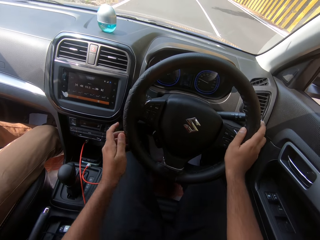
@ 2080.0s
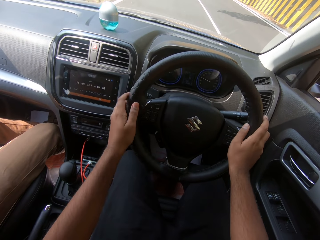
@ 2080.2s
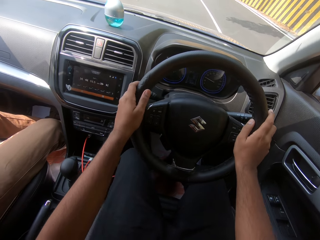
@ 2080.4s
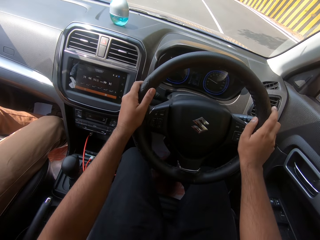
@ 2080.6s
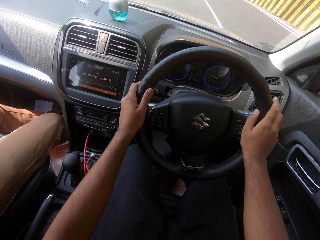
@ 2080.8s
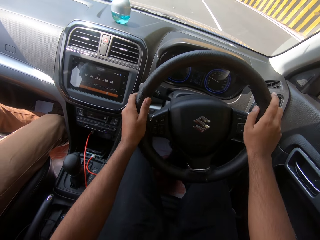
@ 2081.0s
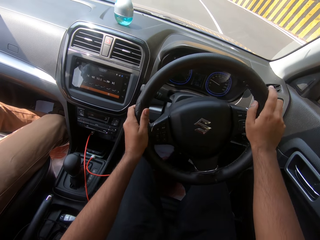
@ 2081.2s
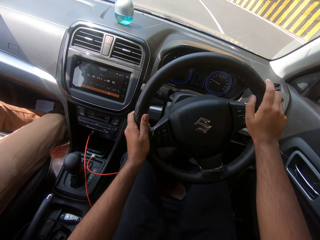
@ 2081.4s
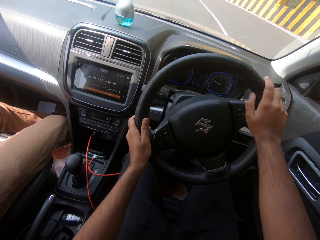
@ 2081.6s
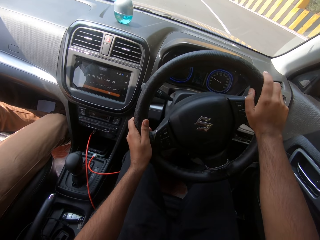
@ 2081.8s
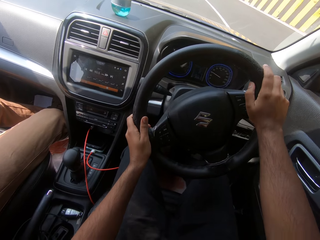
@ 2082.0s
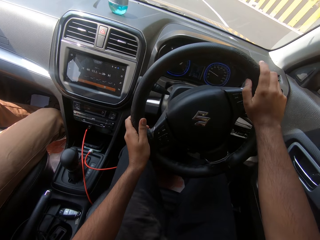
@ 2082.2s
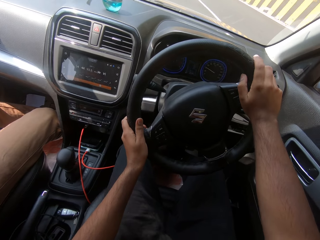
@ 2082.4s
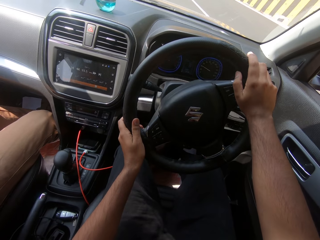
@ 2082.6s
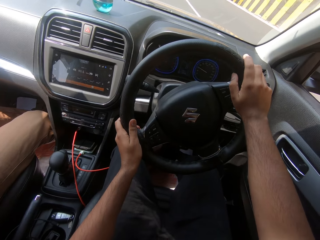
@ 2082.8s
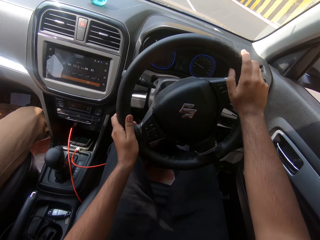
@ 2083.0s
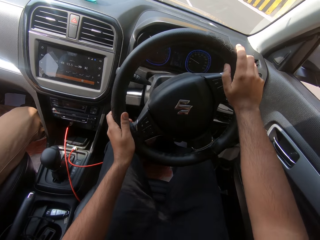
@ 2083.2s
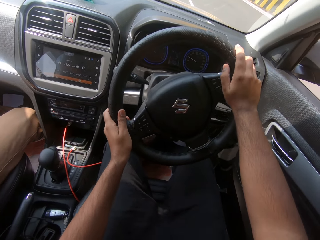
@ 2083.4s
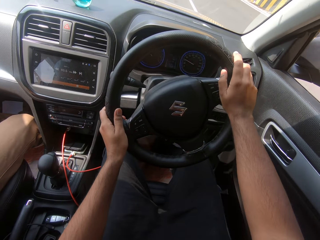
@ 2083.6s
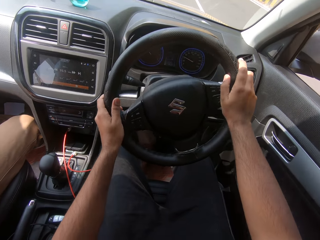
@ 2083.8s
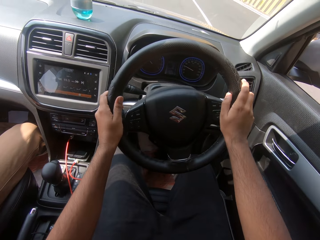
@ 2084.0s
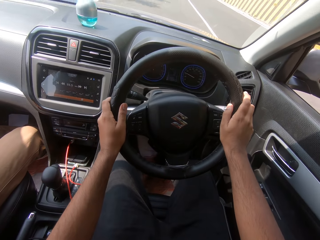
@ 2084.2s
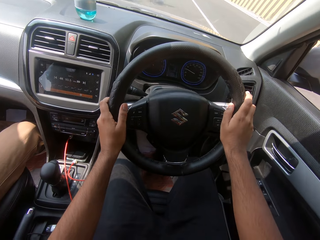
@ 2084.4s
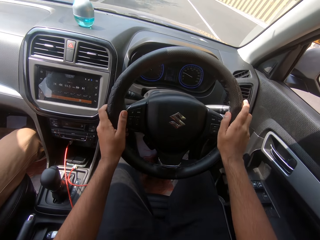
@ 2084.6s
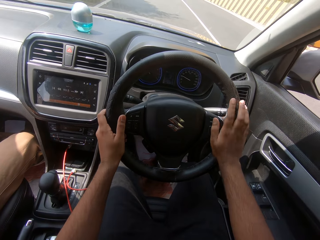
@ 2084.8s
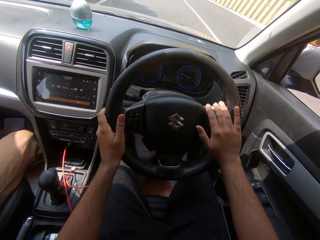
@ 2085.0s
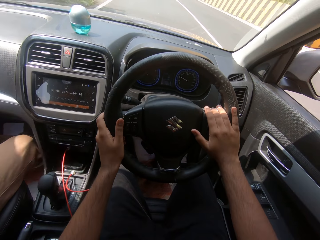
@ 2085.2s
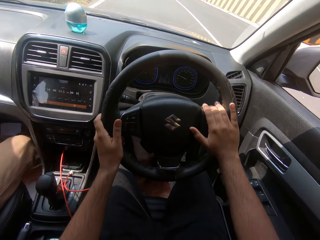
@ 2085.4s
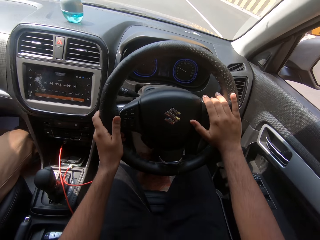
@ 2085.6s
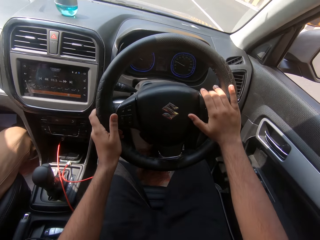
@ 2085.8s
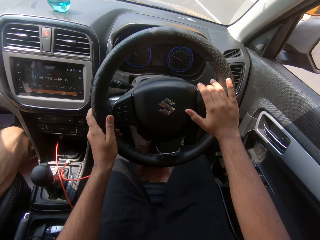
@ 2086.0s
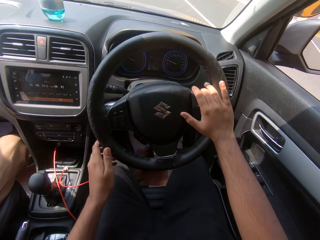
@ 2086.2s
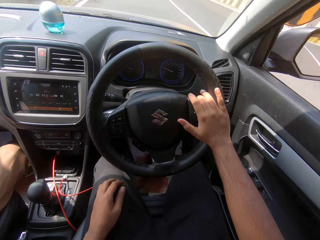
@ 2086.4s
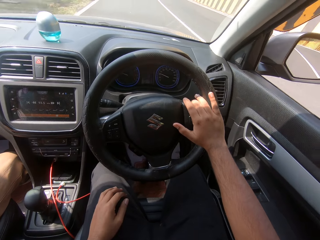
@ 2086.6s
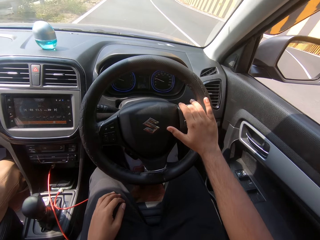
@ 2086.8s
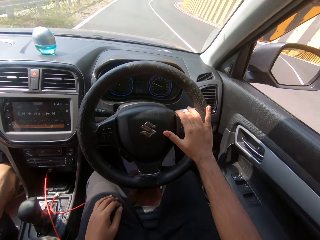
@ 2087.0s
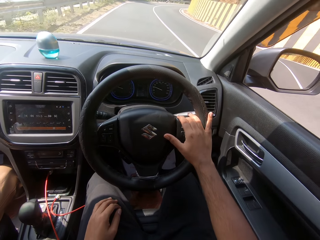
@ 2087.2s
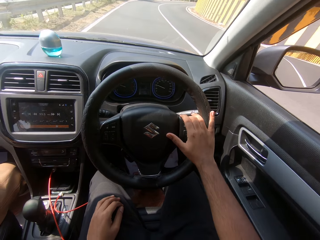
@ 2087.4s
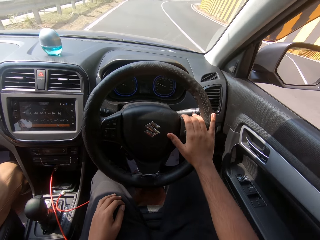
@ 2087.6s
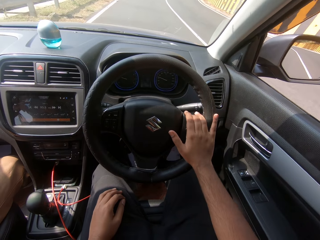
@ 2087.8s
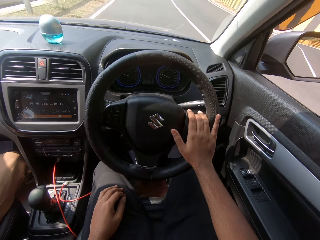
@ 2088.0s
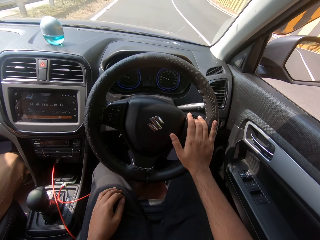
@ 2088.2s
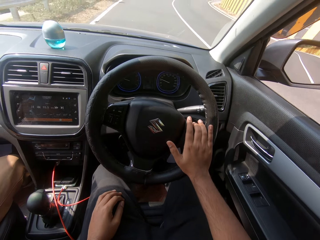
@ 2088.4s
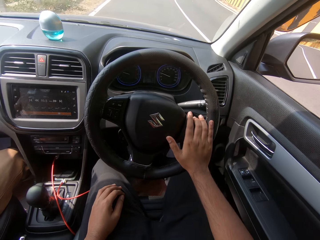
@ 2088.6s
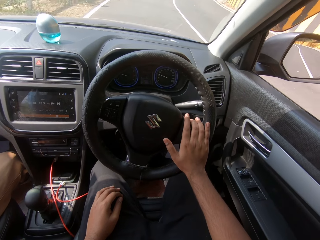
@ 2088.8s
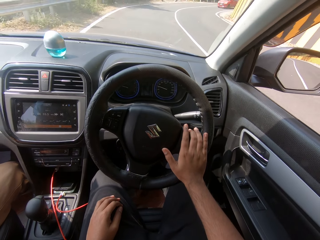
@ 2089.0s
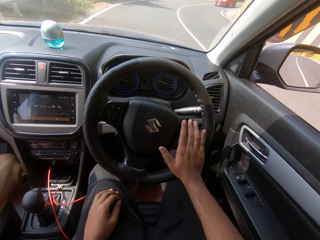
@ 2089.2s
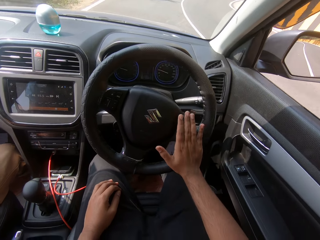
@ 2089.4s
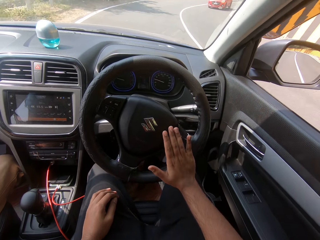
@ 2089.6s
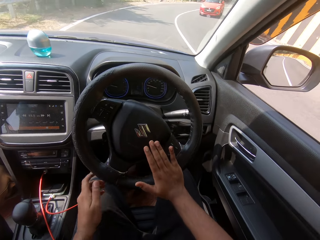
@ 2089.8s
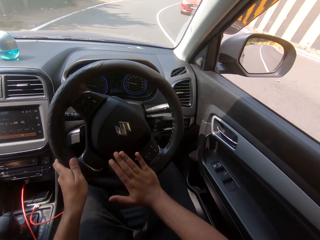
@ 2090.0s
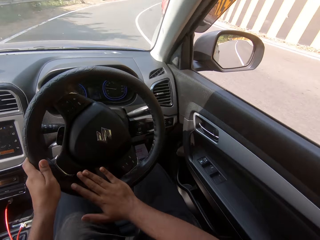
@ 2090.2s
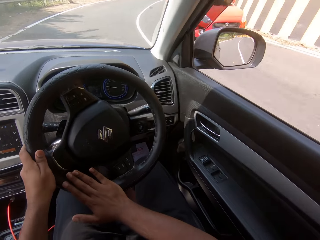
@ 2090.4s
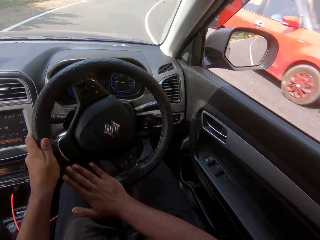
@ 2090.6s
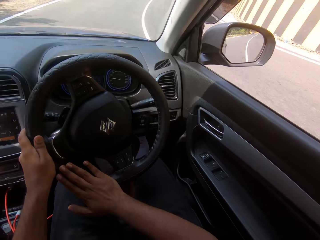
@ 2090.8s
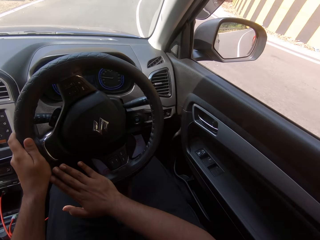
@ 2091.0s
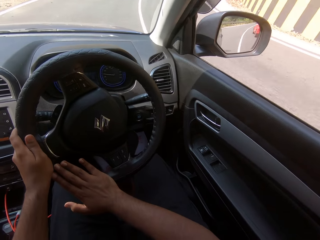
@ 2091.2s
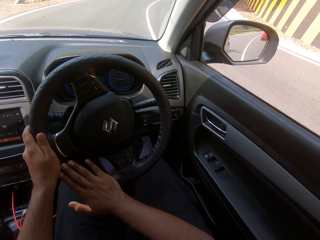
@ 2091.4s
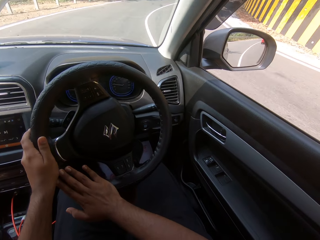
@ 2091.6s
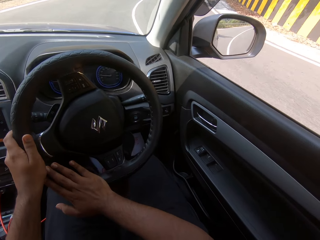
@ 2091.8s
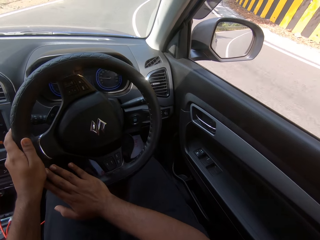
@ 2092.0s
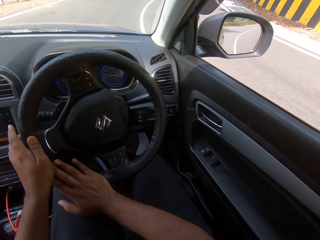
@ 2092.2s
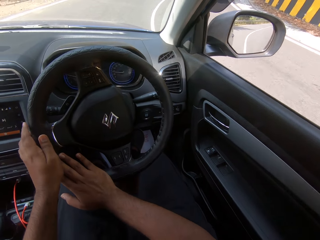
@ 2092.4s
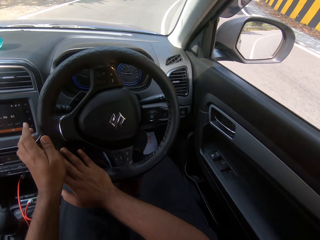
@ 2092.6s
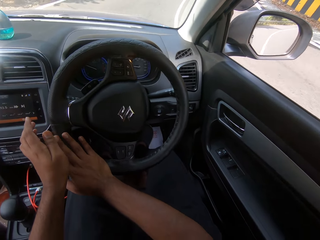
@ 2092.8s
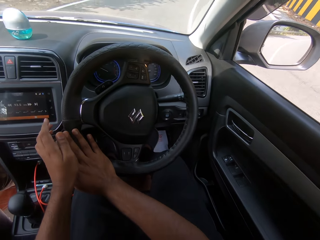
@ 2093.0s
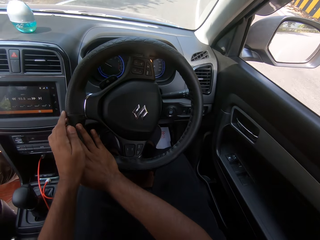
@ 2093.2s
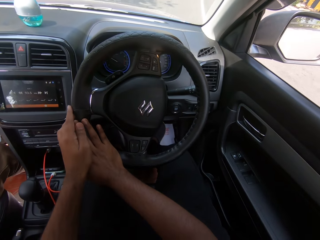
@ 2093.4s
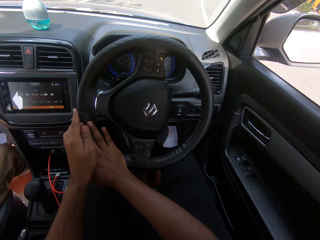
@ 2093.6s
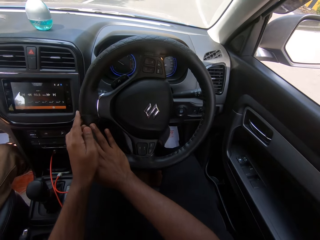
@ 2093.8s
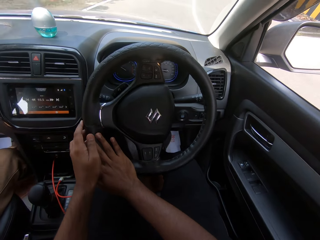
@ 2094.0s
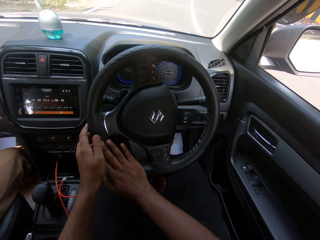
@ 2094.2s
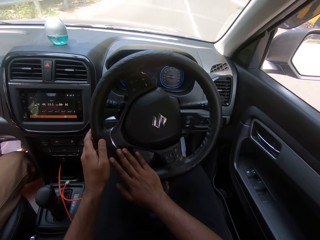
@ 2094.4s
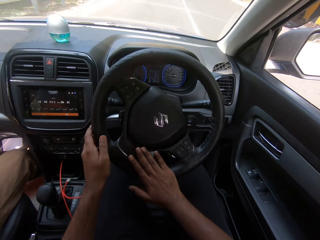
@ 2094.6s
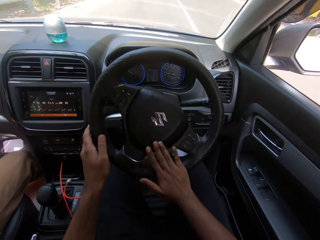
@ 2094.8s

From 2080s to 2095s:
The camera wearer drives the car on the expressway with both hands on the steering. He turns the car steering left with both hands. He puts his hand on his lap. He drives the car on the expressway with his right hand on the steering. He drives the car on the expressway with both hands on the steering. He turns right on the road.

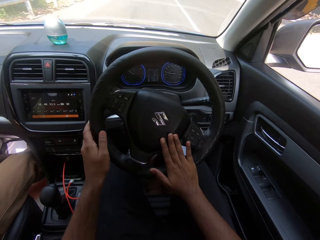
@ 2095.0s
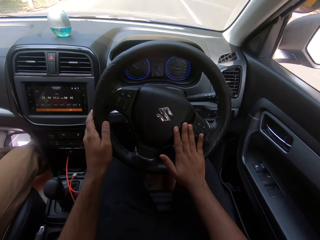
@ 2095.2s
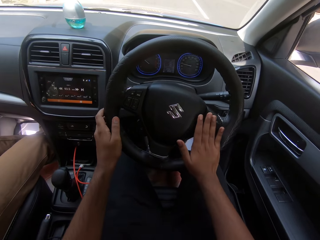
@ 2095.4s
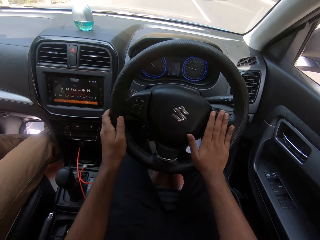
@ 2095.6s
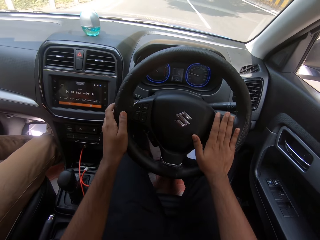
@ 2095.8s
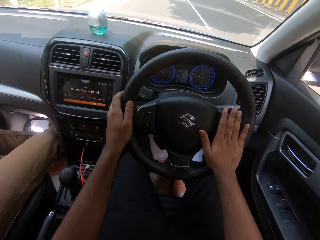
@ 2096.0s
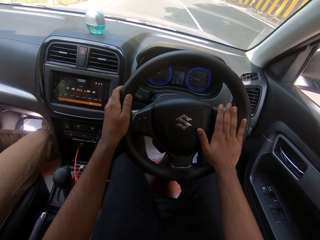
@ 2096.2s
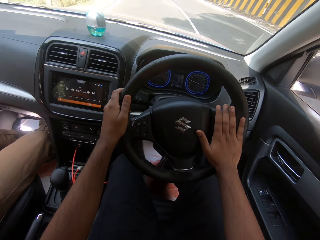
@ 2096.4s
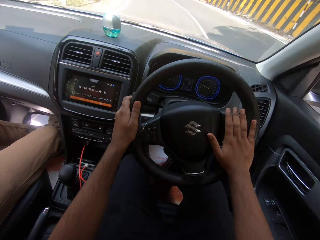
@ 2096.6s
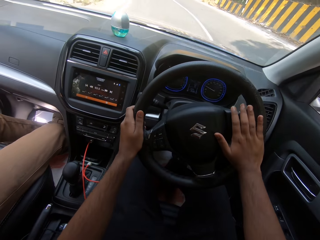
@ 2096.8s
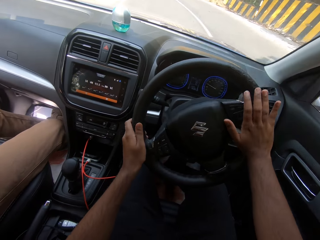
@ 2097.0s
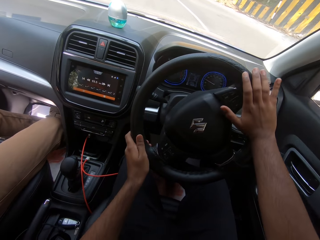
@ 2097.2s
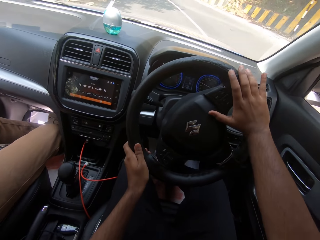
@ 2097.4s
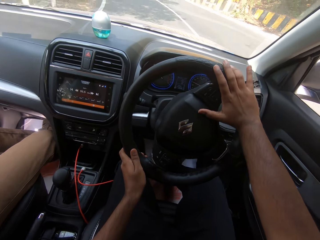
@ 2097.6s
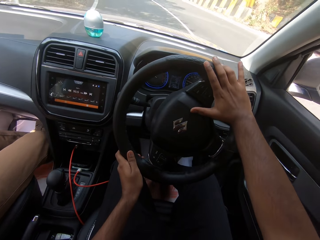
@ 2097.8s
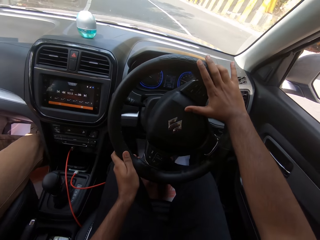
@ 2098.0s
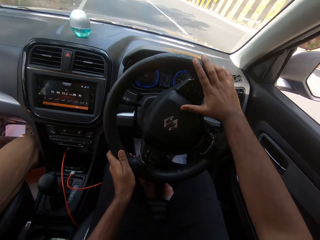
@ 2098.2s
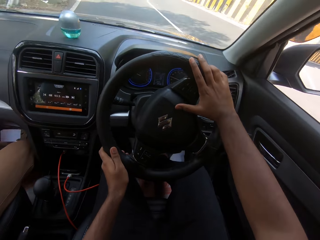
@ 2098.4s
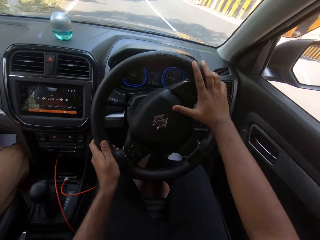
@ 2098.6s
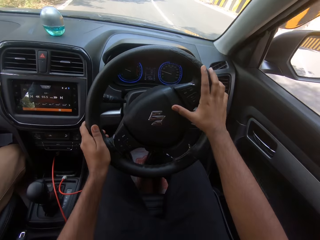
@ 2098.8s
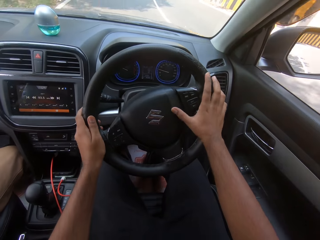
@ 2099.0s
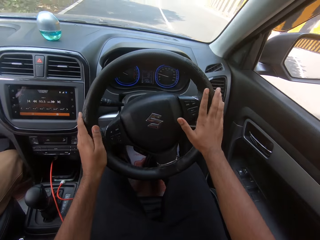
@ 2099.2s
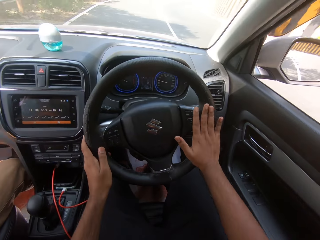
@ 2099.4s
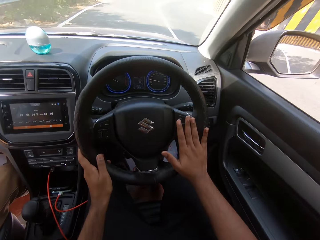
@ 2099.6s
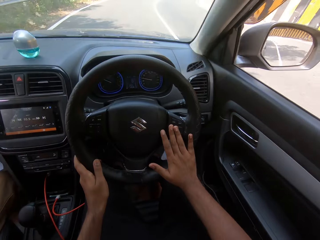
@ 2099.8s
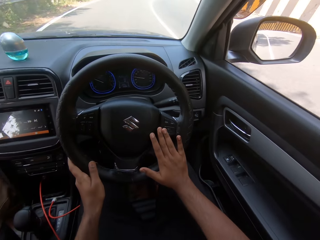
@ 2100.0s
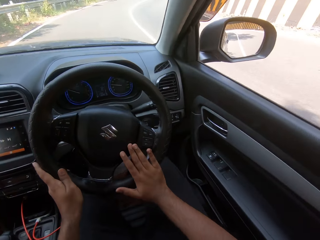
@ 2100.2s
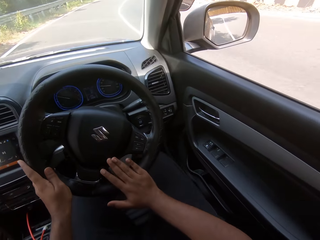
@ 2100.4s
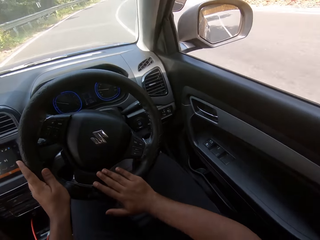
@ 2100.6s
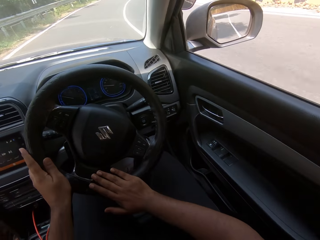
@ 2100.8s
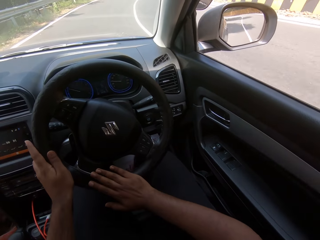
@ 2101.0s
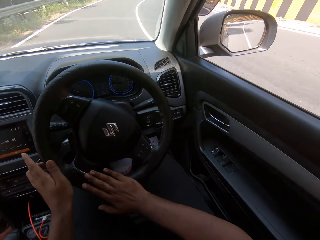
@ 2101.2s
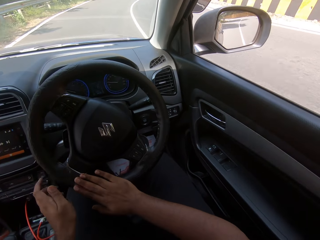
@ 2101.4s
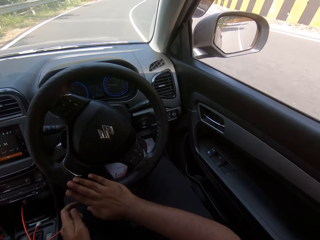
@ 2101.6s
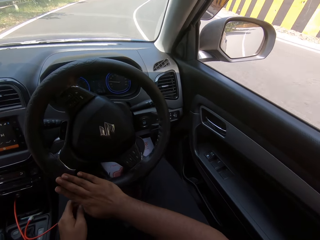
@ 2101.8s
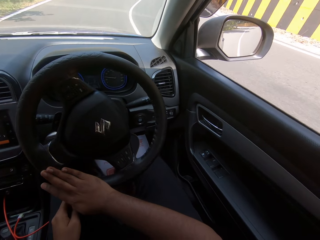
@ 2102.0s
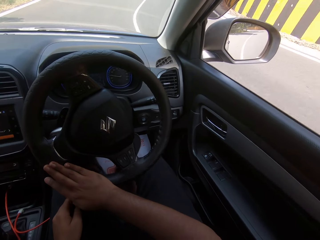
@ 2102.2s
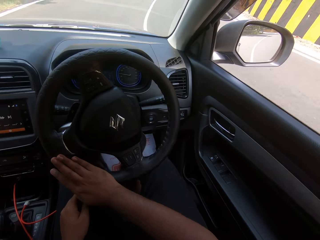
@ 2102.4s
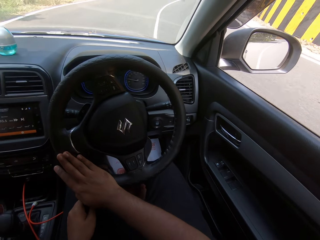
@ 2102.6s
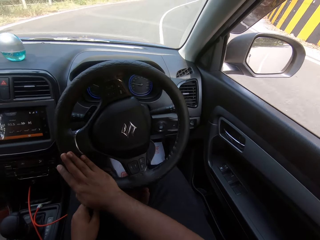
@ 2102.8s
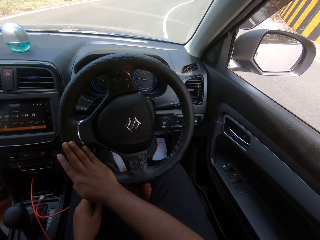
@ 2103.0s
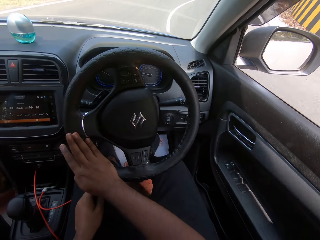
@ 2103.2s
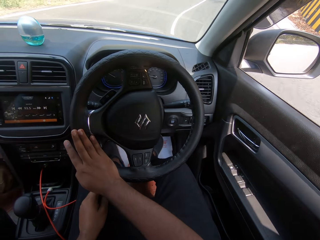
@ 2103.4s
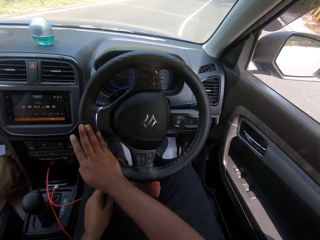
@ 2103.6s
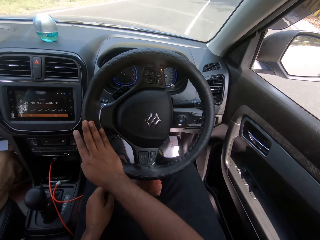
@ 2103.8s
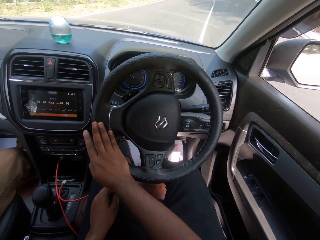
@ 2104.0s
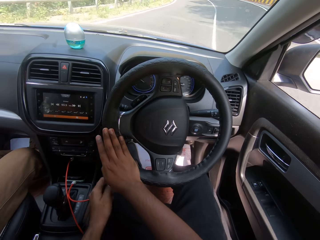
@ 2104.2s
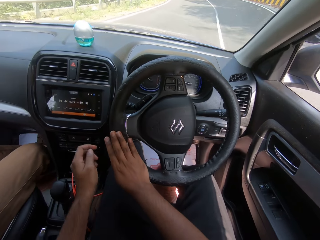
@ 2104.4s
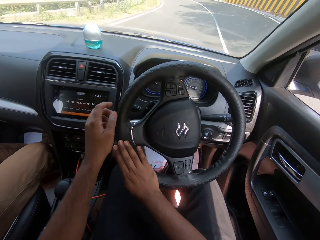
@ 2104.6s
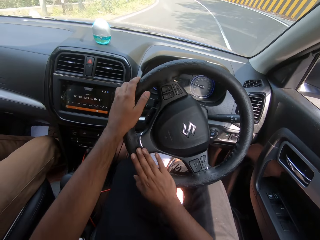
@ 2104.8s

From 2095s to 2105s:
The camera wearer drives the car on the expressway with his right hand on the steering. He turns right on the road.
